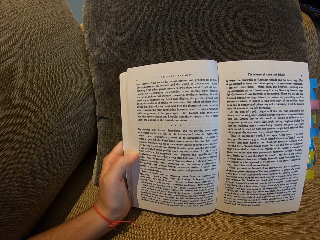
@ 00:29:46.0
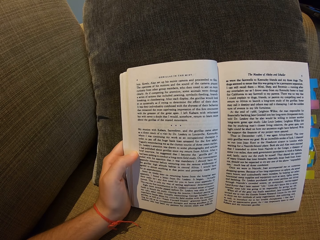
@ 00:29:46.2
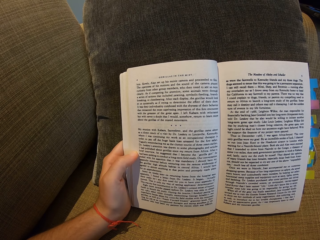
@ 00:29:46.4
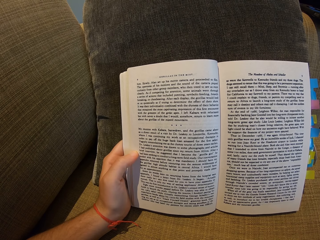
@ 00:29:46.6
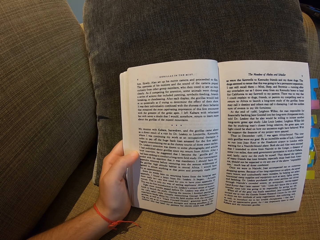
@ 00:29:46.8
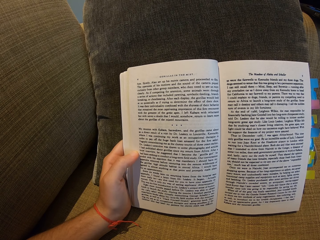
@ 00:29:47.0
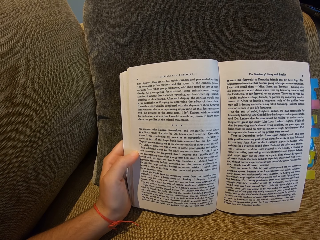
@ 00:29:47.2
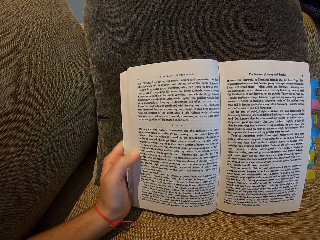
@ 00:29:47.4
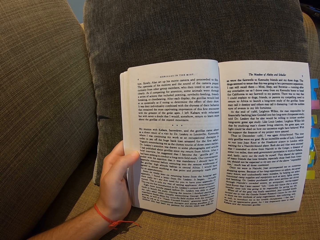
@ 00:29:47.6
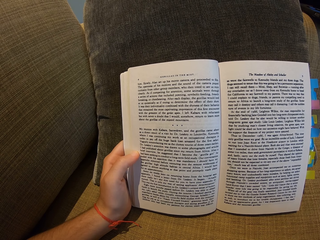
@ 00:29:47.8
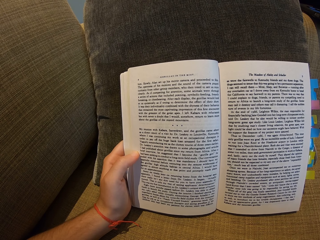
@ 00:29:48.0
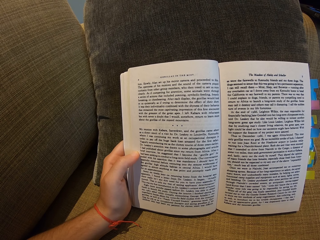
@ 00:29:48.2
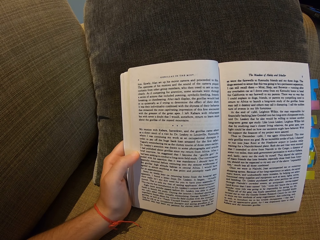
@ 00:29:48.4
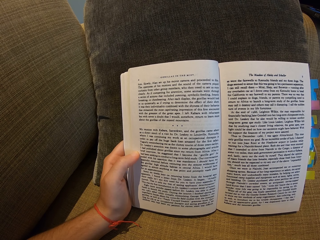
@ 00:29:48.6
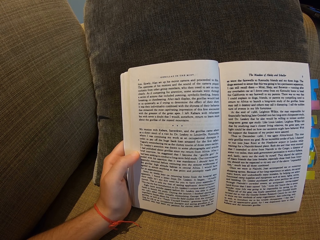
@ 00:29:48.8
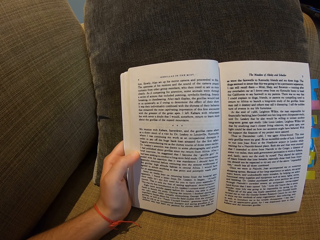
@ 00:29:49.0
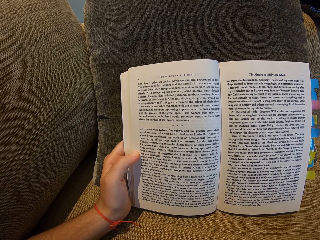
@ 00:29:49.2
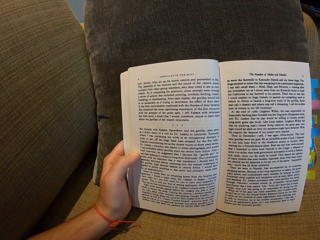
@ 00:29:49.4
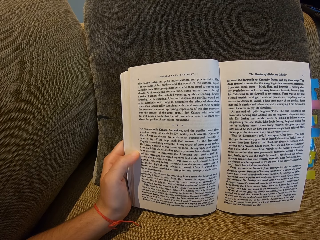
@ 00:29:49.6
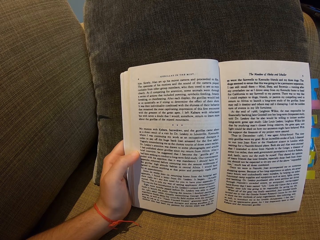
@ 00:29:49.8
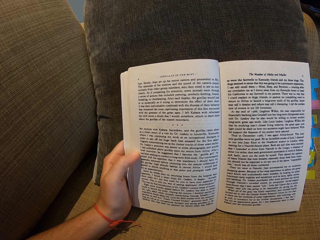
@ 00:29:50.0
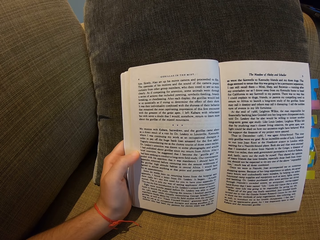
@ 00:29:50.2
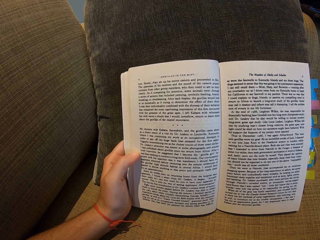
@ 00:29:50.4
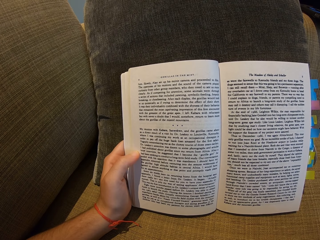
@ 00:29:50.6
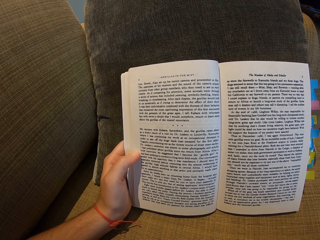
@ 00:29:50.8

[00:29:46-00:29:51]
The camera wearer reads a book.

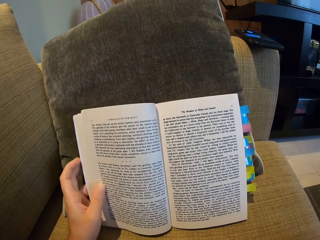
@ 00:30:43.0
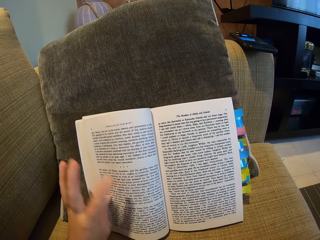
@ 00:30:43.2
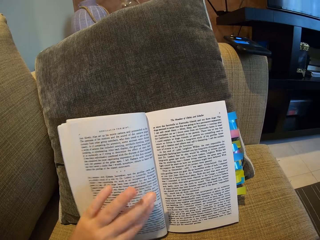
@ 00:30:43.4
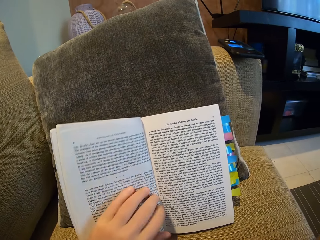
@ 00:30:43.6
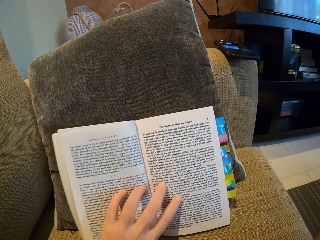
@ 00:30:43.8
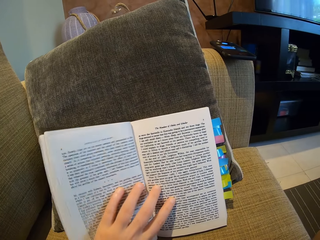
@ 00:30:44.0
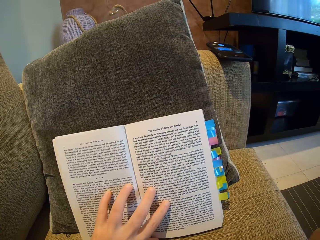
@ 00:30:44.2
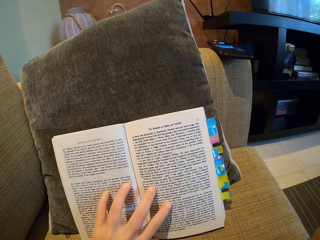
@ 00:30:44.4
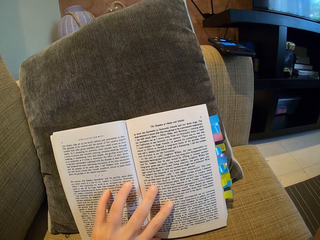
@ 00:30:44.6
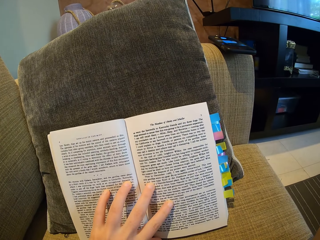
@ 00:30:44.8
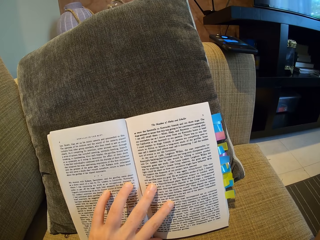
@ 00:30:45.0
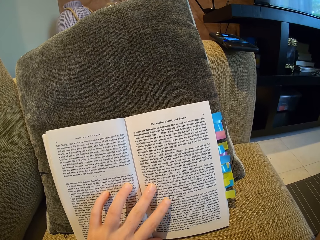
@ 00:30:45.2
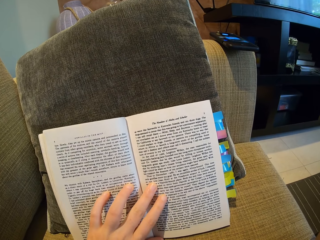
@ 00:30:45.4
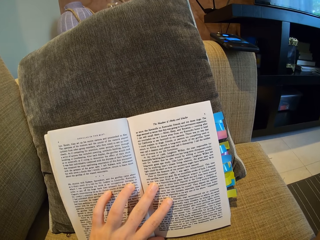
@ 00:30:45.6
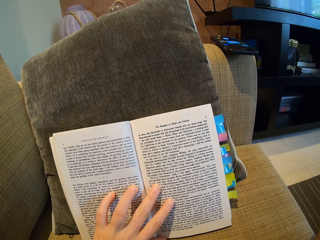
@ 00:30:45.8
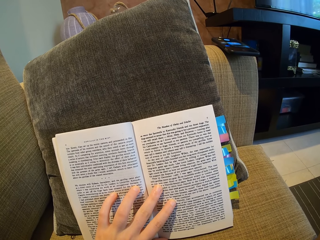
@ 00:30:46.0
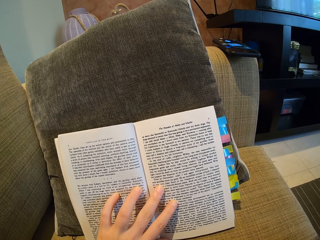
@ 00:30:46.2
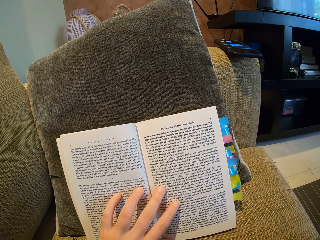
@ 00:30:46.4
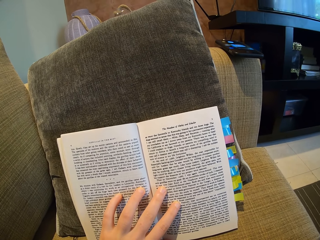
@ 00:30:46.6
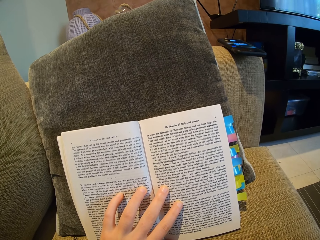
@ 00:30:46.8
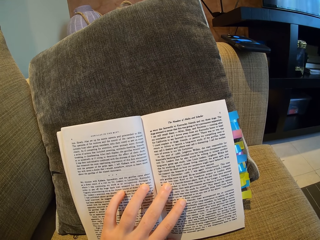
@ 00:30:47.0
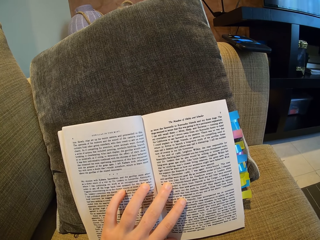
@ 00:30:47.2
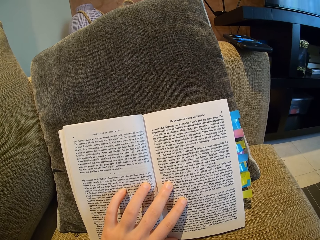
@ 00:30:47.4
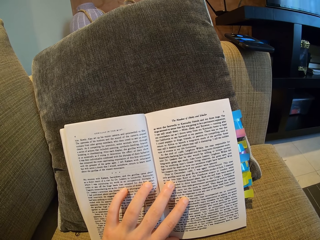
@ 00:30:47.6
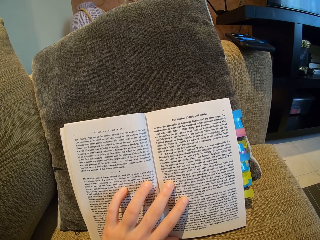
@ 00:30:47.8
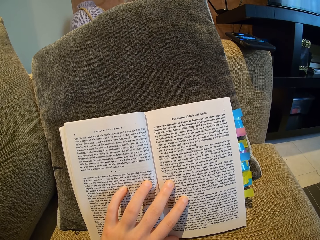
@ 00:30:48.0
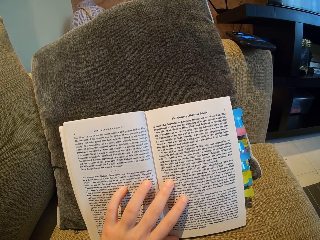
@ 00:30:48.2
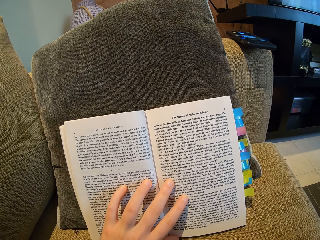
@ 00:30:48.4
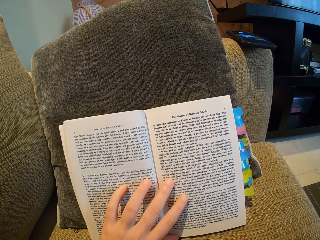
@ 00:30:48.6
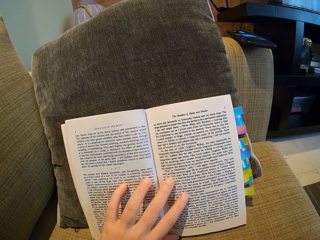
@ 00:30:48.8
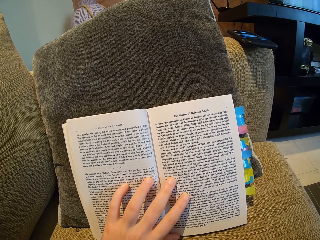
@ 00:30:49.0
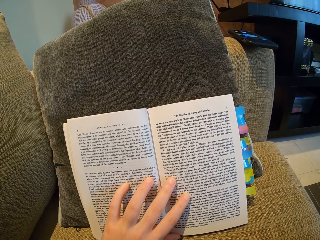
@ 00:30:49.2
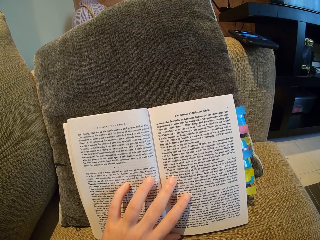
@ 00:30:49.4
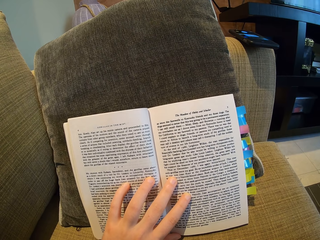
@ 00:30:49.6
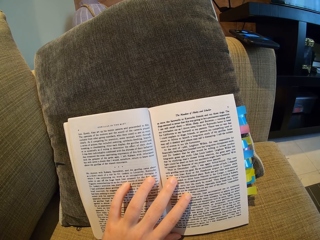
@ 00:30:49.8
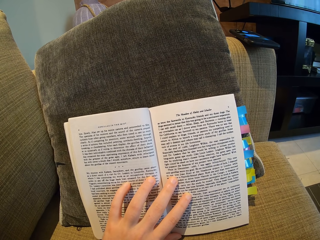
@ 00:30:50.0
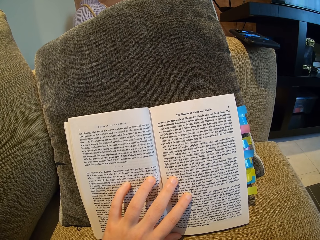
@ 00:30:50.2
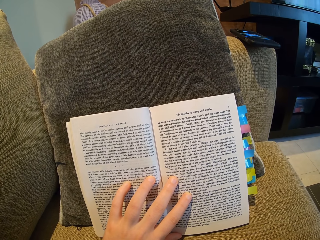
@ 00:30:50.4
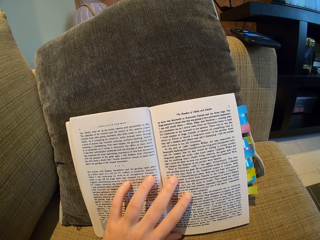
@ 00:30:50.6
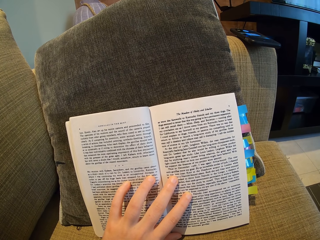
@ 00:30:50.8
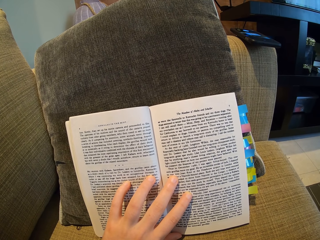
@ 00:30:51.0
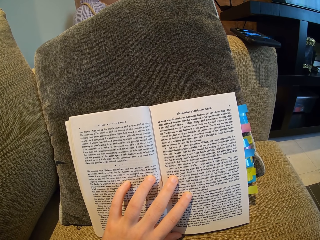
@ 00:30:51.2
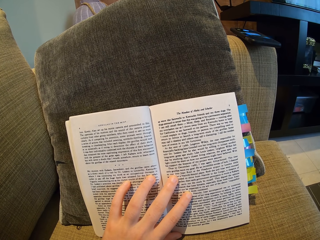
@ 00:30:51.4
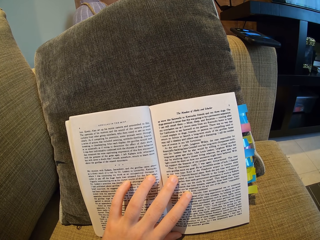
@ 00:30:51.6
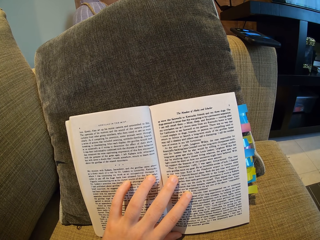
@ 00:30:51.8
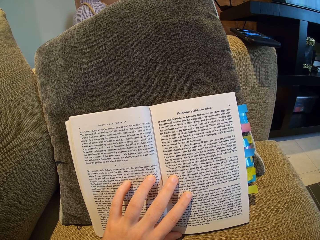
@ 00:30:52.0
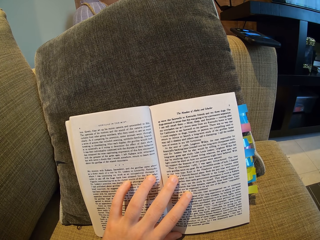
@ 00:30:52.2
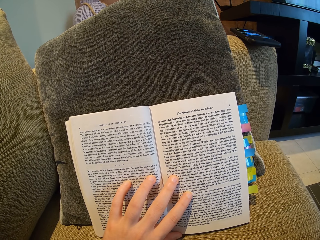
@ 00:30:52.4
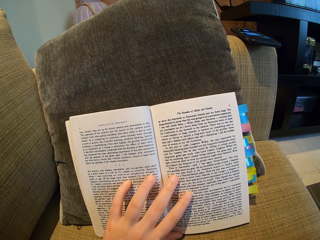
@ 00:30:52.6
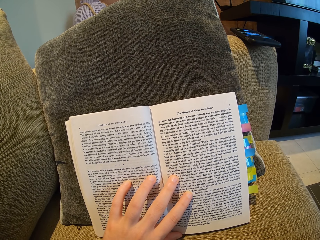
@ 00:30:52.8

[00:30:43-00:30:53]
The camera wearer puts her left hand on the book. She reads the book.

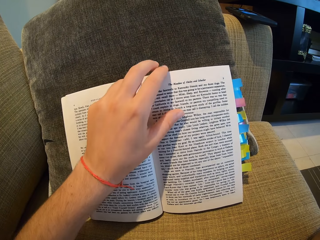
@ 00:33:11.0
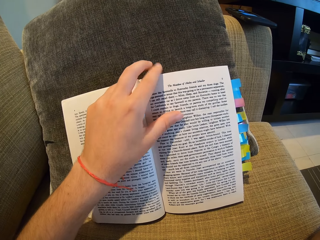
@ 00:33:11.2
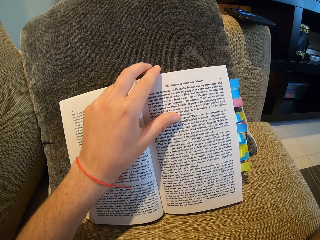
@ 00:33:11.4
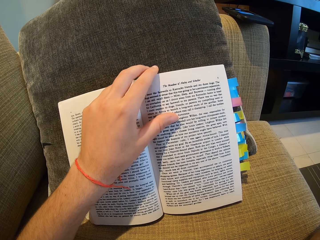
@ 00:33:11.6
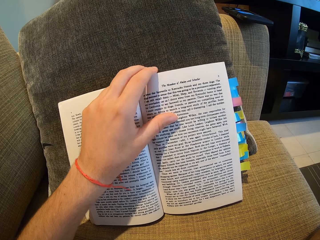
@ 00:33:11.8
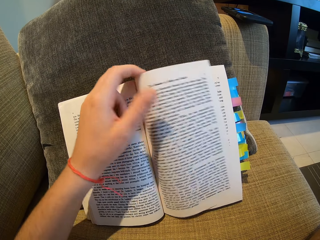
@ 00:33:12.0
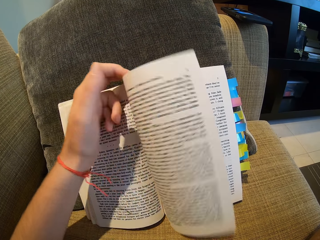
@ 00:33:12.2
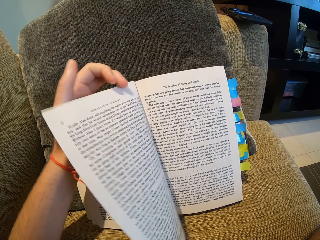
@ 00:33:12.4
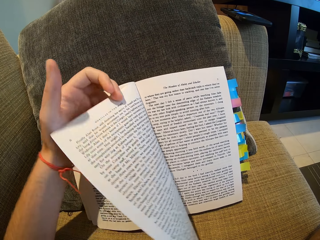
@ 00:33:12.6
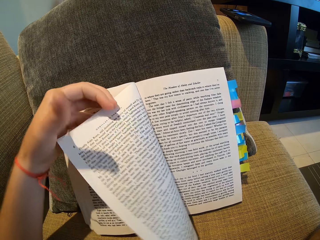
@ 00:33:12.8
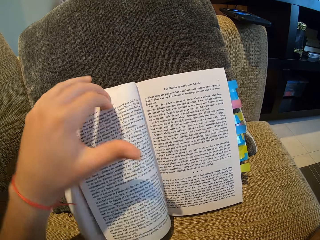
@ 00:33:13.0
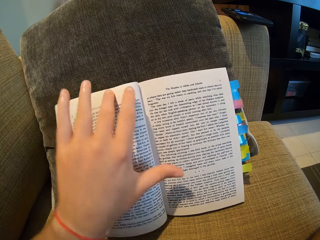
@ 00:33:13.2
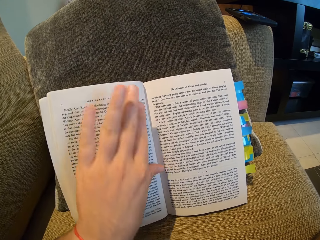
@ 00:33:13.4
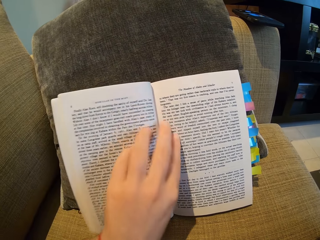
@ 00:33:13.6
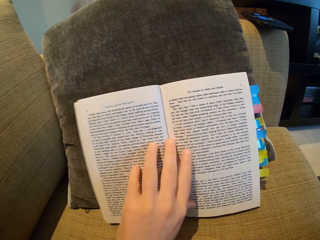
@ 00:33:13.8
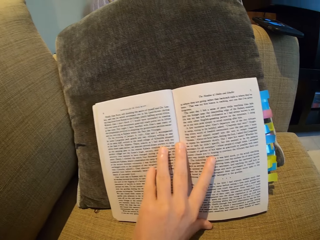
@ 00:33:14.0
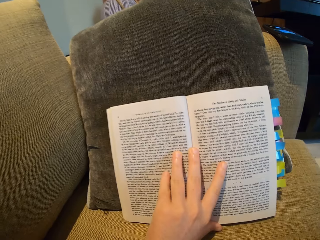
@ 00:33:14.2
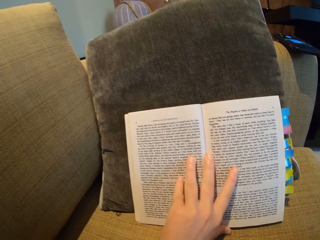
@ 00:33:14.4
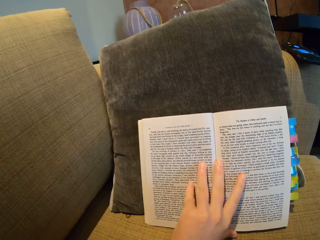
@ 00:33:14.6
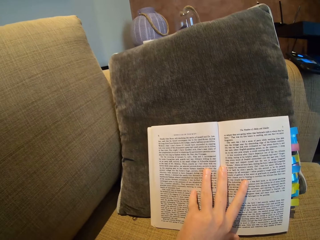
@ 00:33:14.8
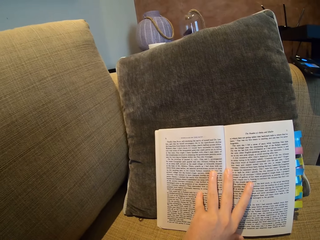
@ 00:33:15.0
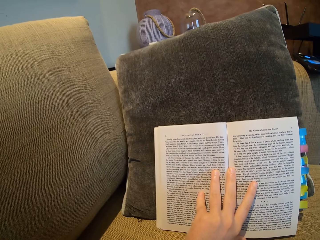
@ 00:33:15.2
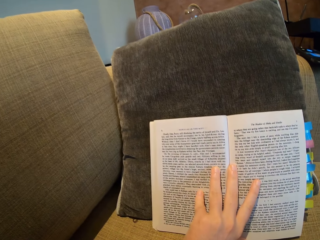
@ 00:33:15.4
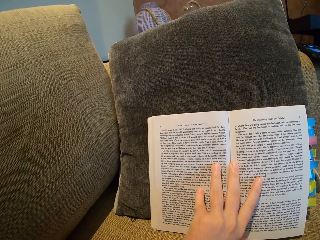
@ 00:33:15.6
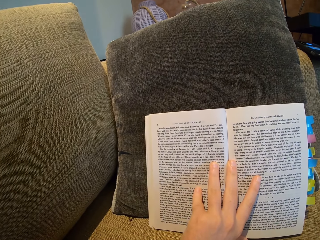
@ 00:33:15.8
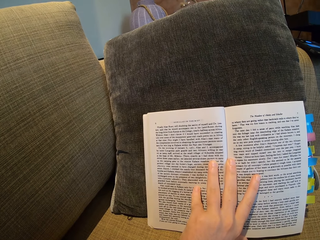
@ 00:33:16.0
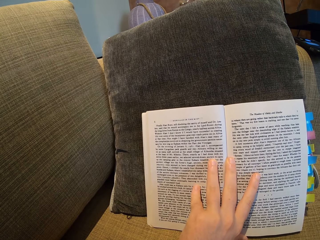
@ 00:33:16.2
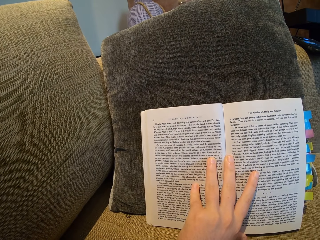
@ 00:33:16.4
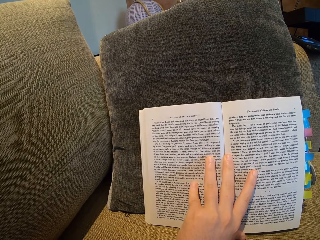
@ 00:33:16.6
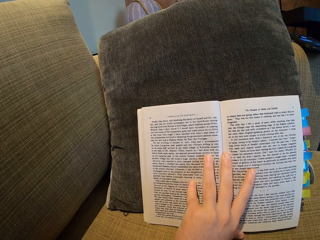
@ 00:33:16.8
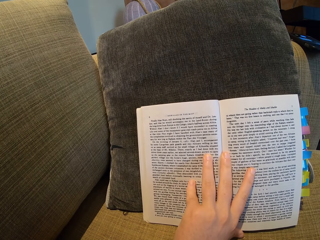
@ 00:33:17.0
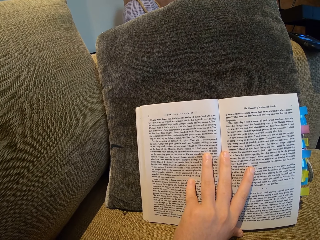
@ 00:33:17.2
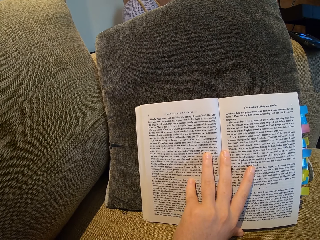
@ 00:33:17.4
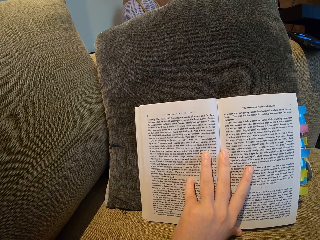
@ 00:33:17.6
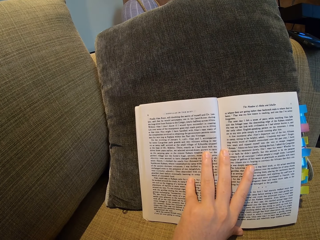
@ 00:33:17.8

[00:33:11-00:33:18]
The camera wearer opens the book. They turn a page. They read the book.
